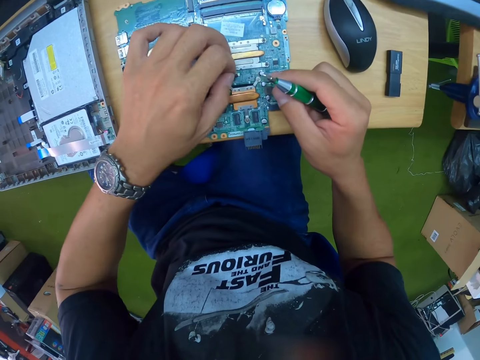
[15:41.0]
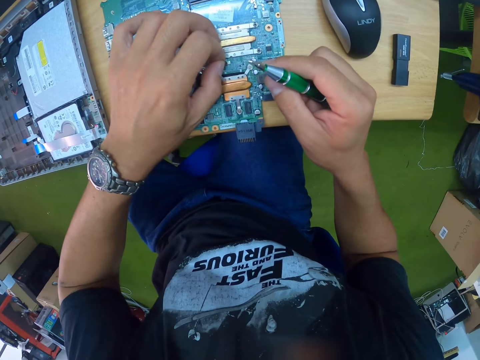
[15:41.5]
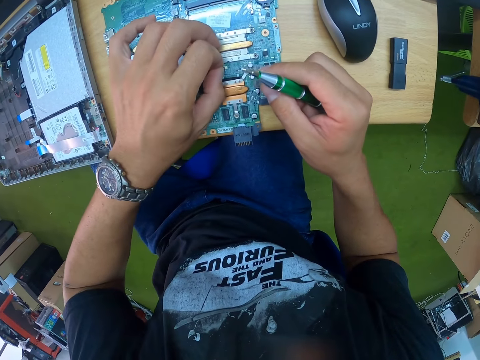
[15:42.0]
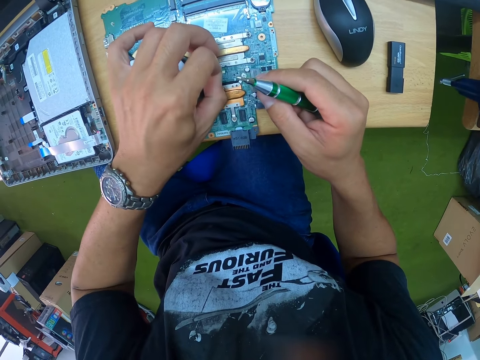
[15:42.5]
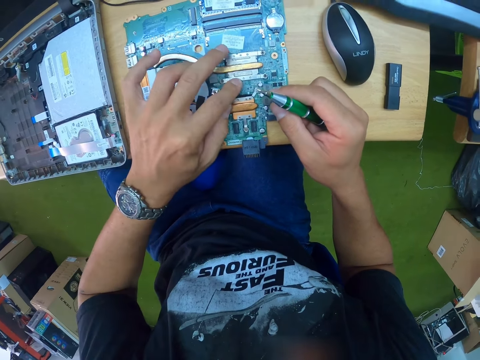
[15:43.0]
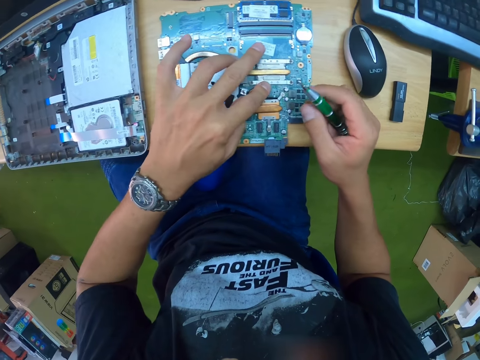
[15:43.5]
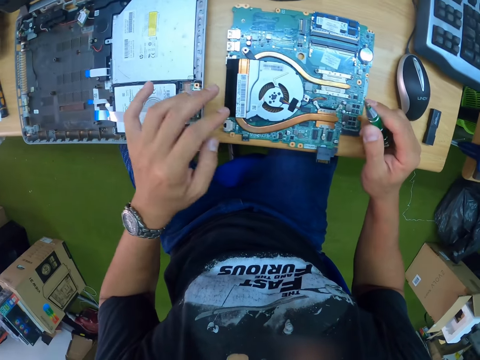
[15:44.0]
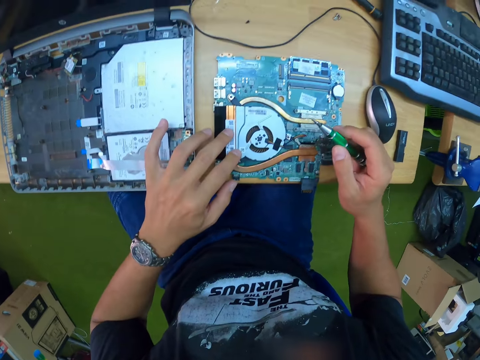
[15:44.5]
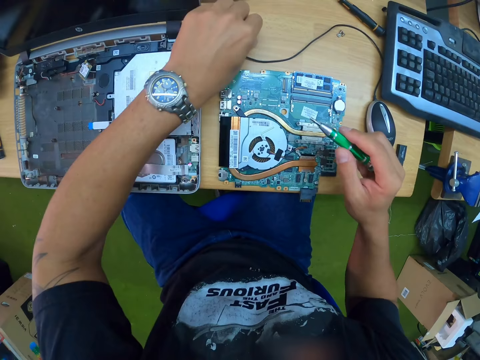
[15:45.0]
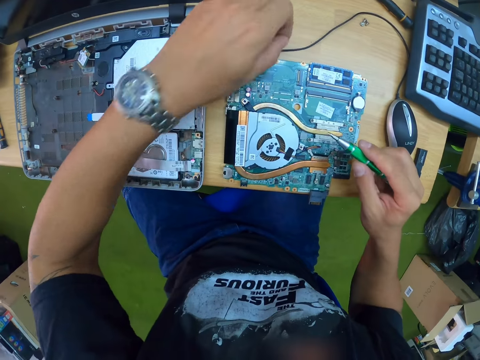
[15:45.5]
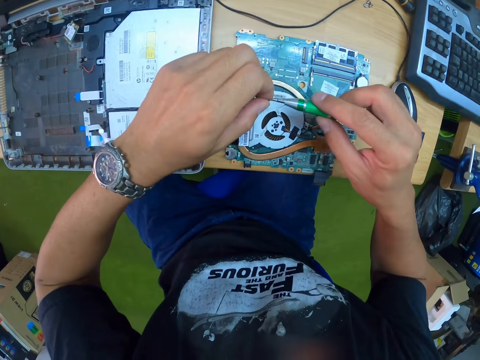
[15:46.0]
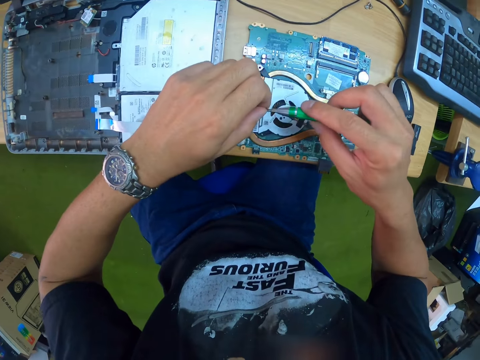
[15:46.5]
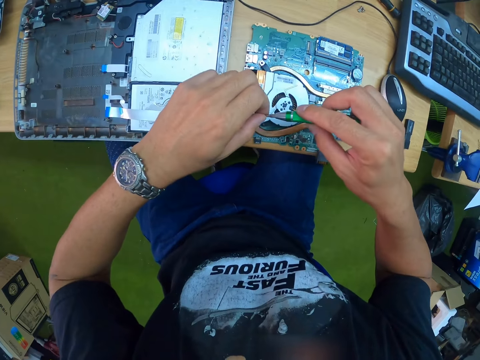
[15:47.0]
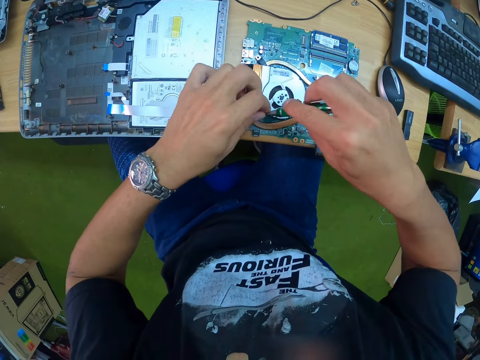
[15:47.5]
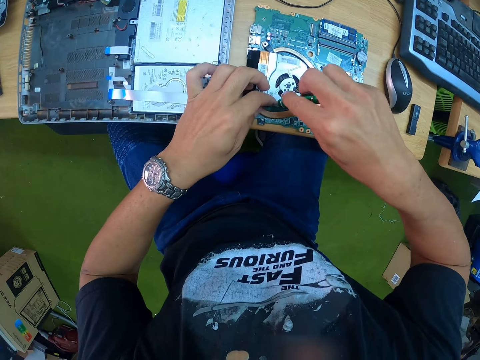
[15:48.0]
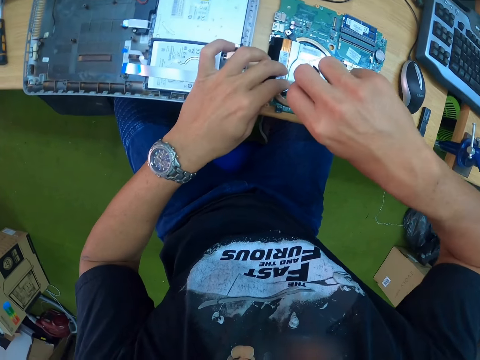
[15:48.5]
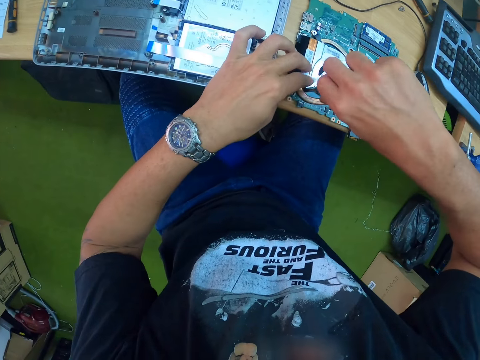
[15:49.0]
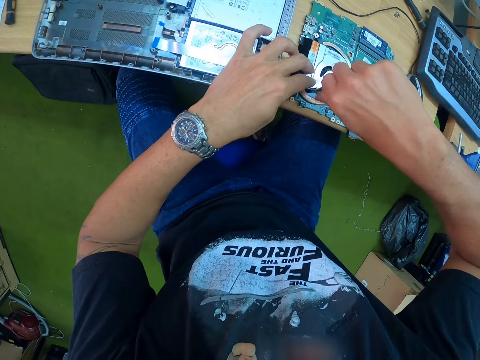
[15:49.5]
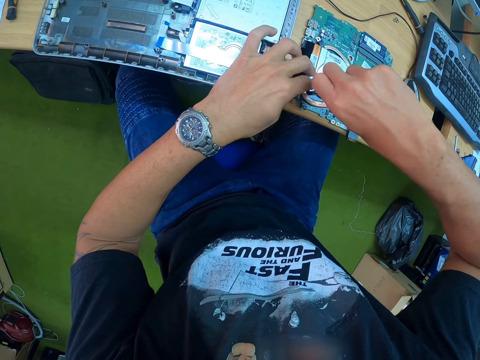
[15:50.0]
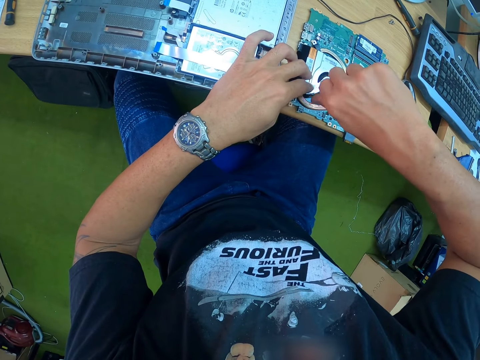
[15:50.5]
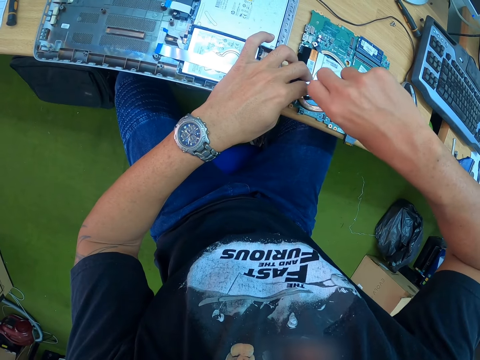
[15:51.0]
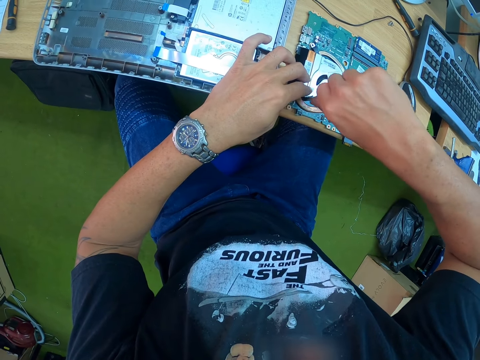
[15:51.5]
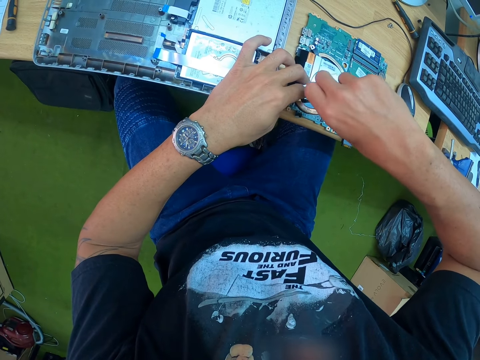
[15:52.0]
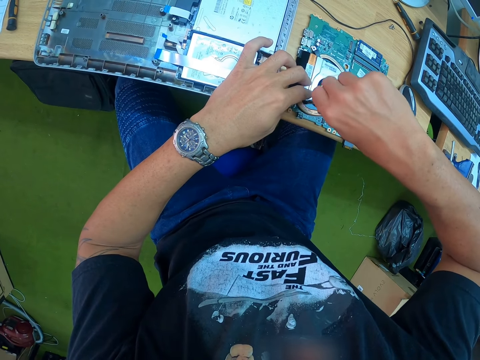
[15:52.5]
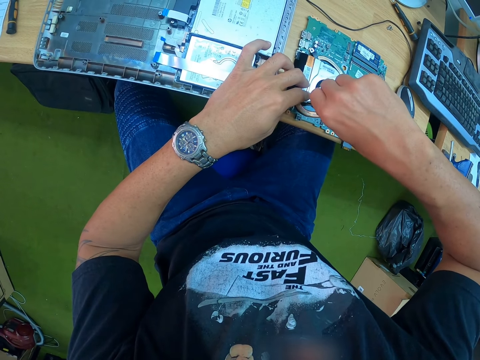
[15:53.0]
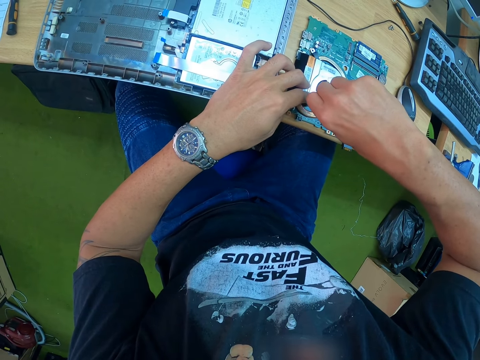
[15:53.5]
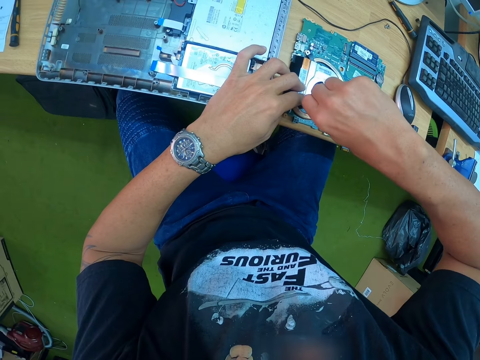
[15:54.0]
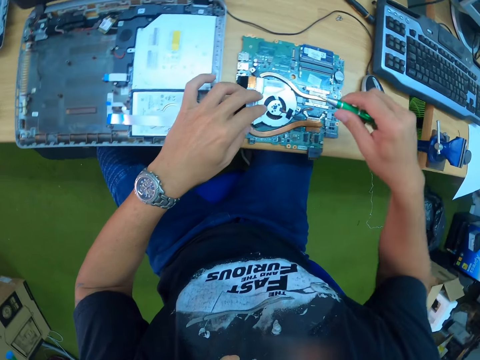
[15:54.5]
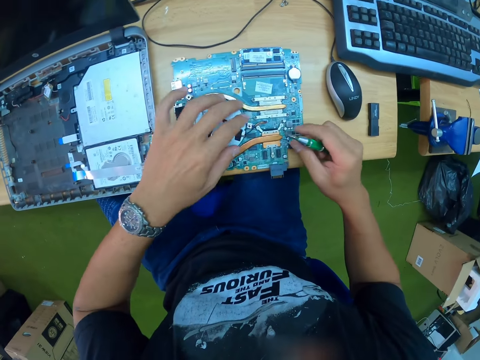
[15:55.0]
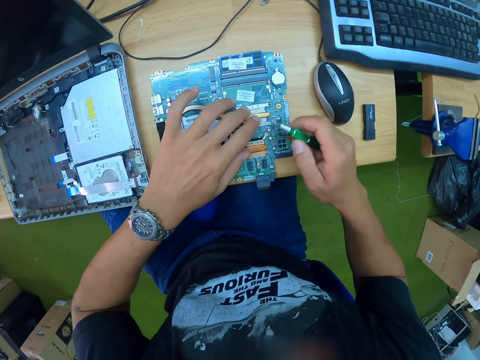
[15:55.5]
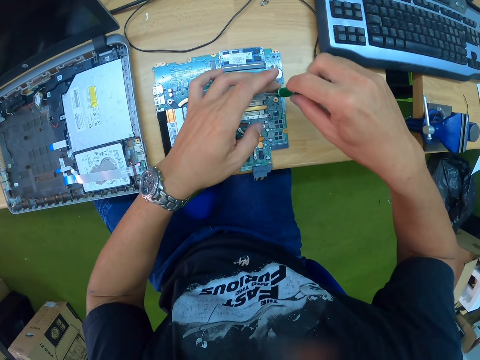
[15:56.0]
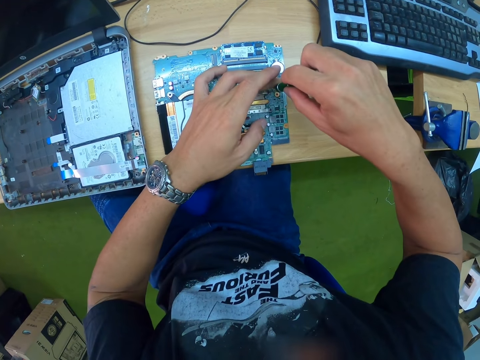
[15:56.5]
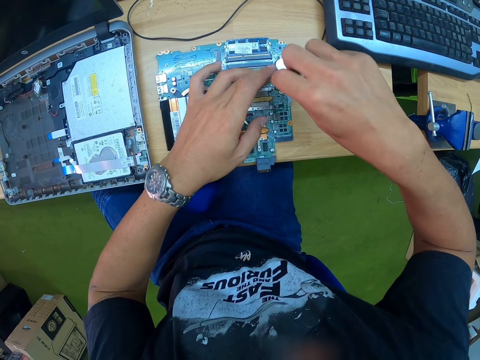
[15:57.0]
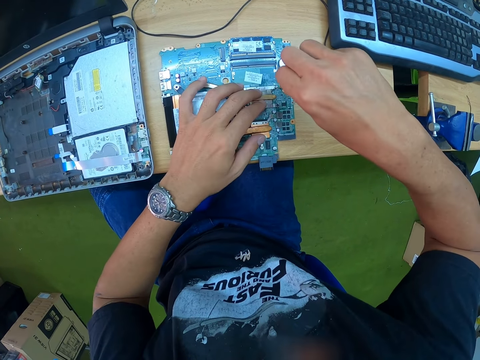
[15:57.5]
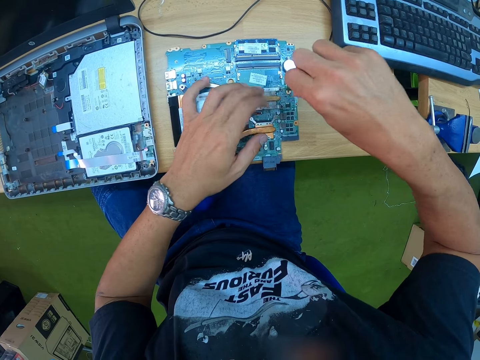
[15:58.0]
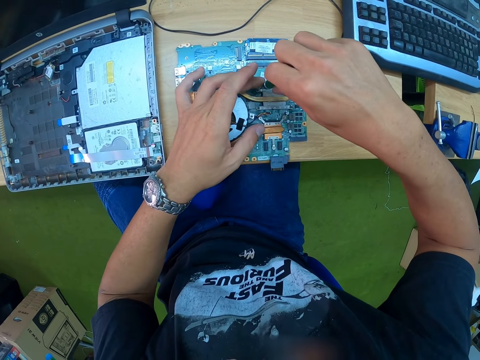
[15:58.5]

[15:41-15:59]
The camera wearer adjusts the cooling fan wire on the motherboard with his right hand. He picks up a screw on the table with his left hand. He sticks the screw into the screwdriver with his left hand. He fixes the screw on the motherboard with the screwdriver in his right hand. He fixes the screw on the expansion slot on the motherboard with the screwdriver in his right hand.

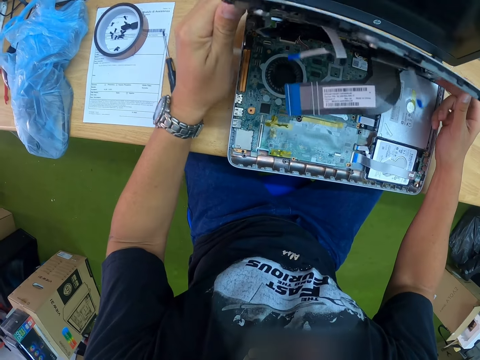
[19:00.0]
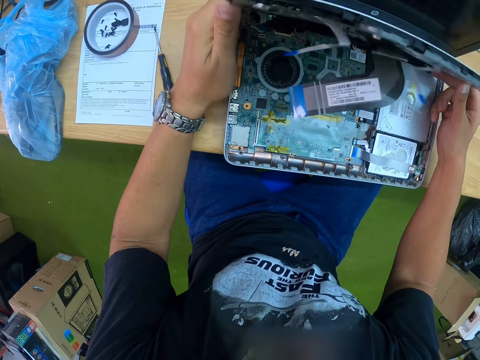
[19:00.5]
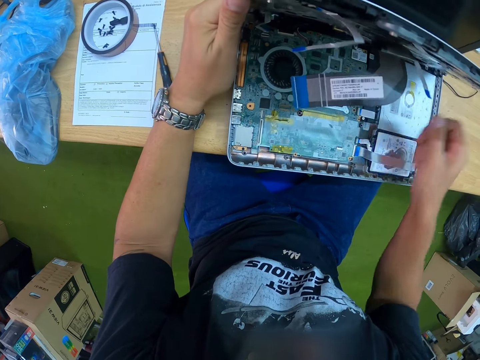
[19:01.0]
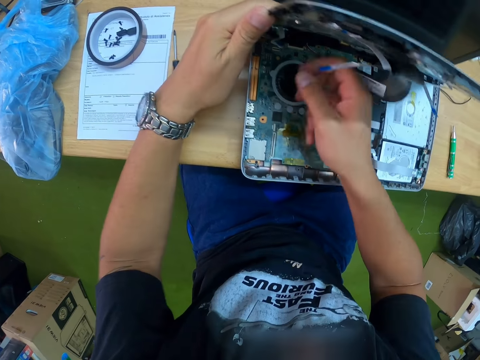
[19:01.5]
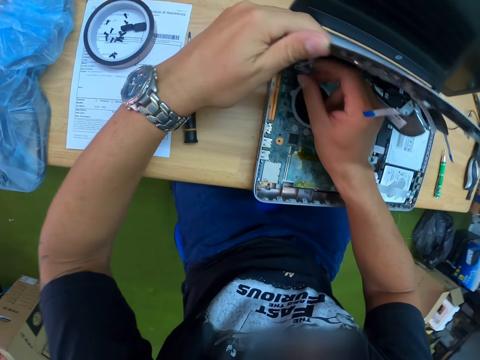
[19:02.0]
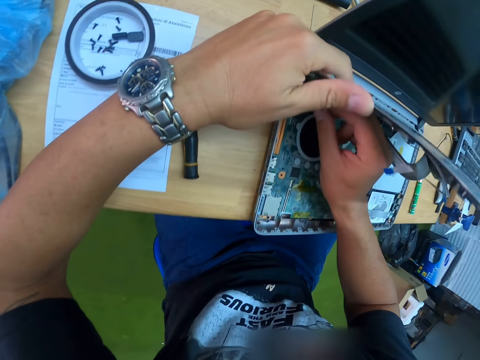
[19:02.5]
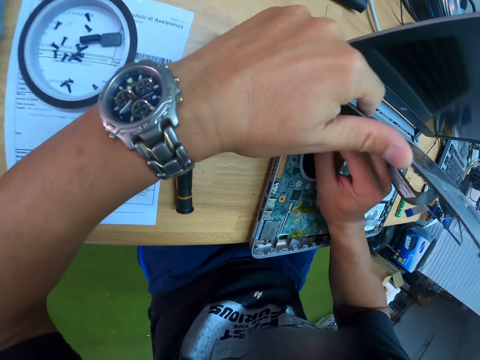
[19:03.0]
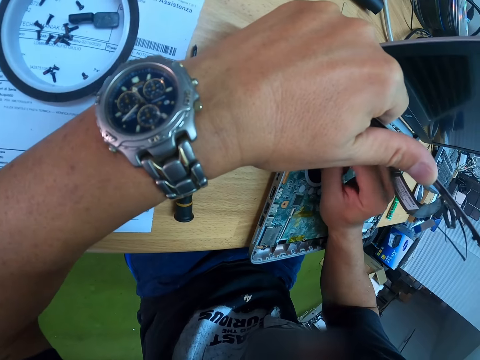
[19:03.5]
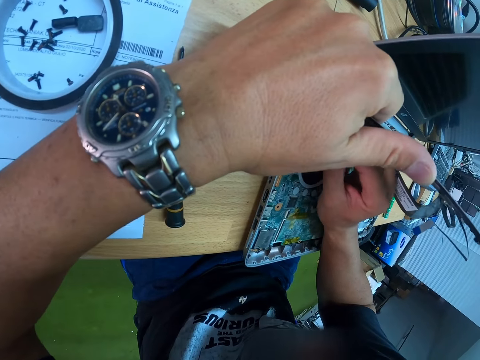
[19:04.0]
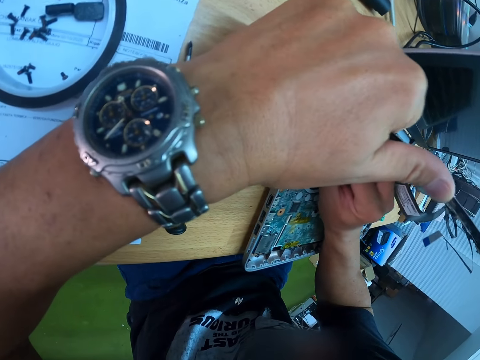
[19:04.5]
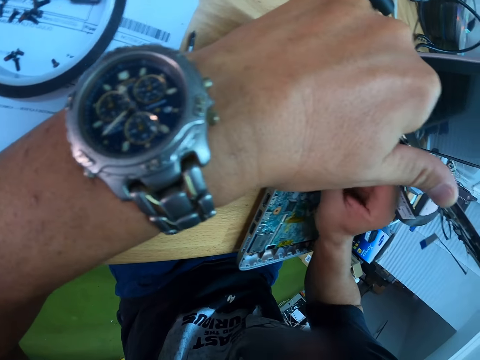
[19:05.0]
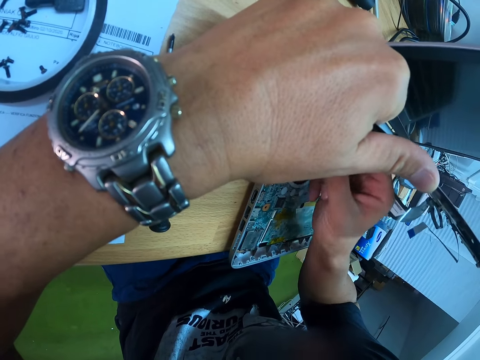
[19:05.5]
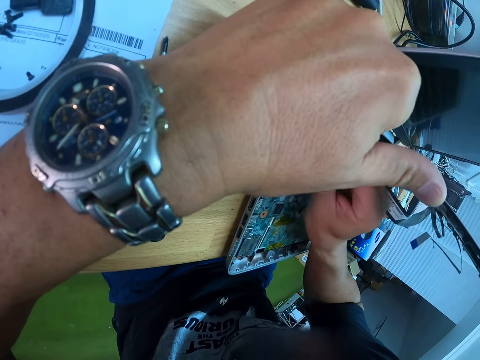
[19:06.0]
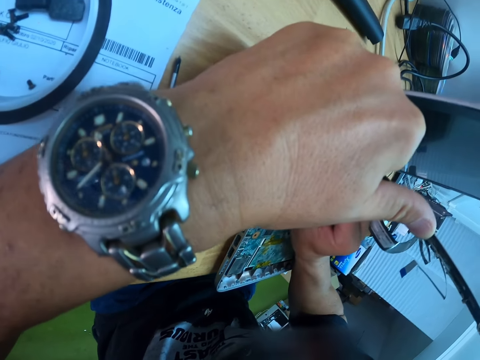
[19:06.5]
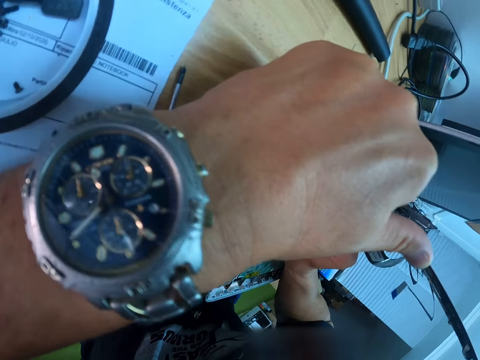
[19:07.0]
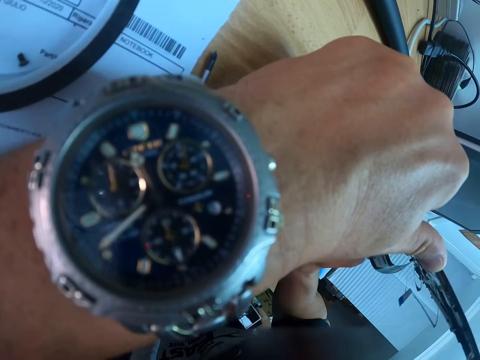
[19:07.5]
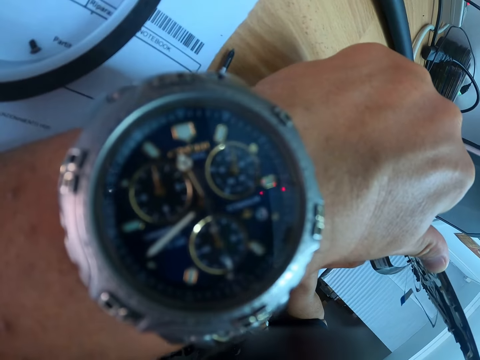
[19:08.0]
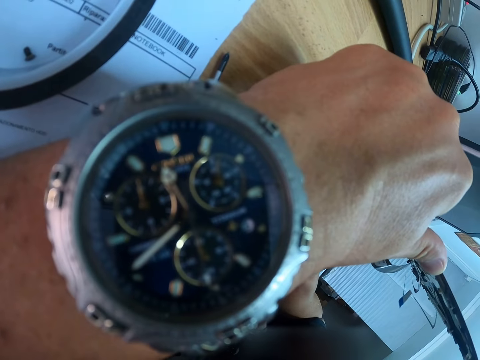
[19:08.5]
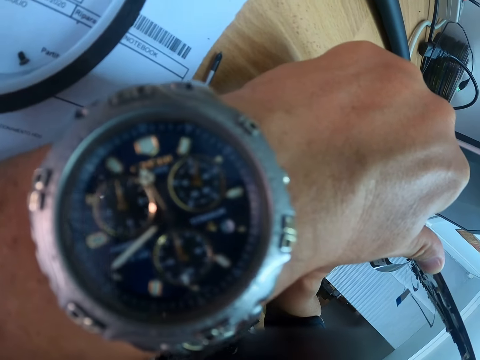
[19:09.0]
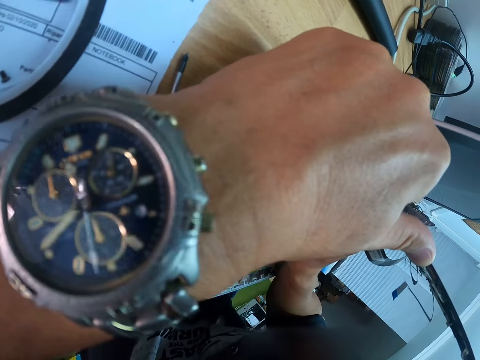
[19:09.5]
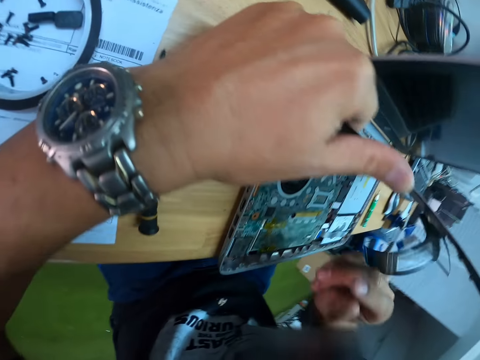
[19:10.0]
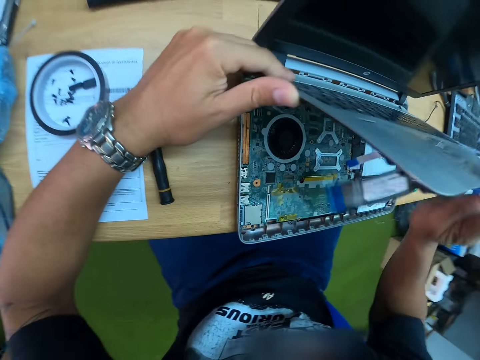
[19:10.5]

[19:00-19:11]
The camera wearer adjusts the laptop motherboard with his right hand. He connects the cable in the keyboard. He holds the keyboard with his left hand.
